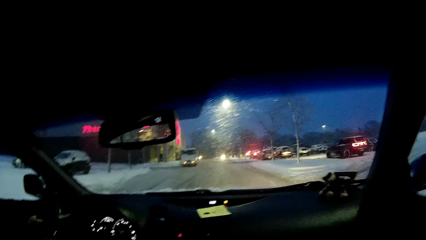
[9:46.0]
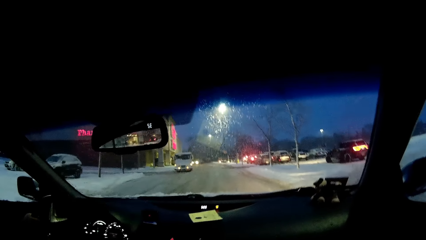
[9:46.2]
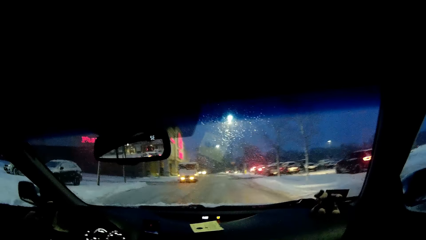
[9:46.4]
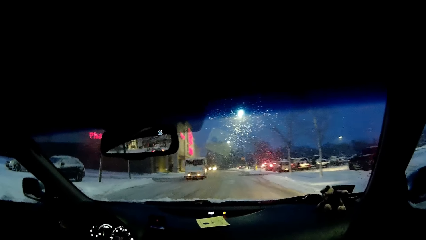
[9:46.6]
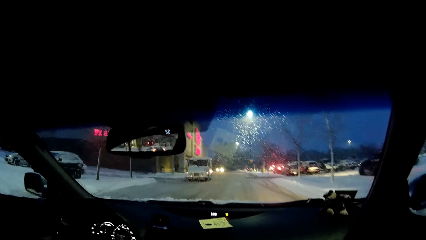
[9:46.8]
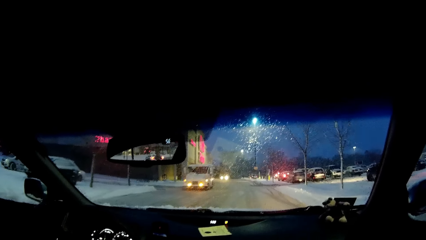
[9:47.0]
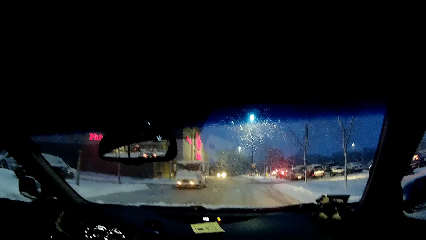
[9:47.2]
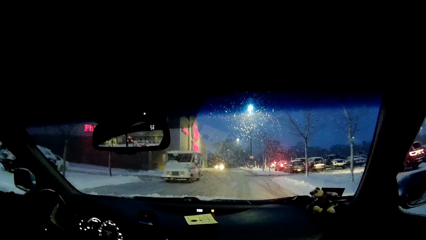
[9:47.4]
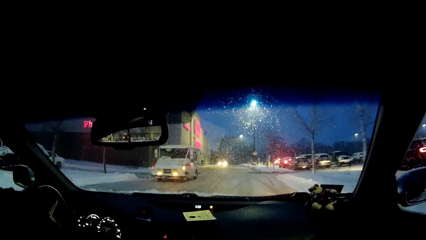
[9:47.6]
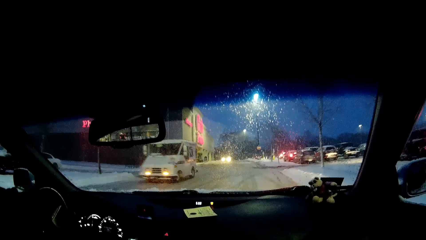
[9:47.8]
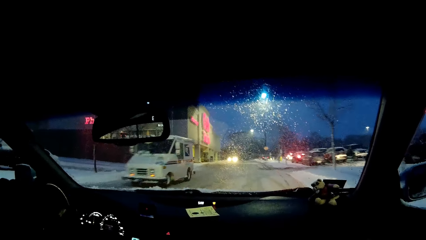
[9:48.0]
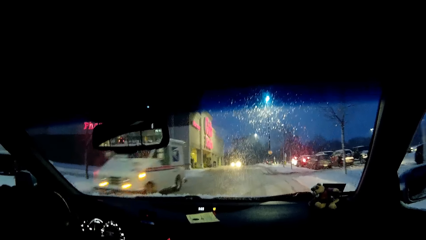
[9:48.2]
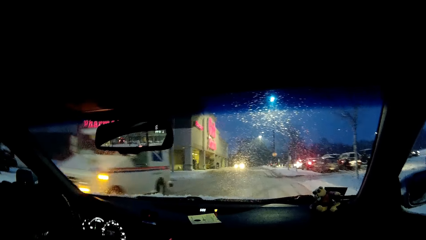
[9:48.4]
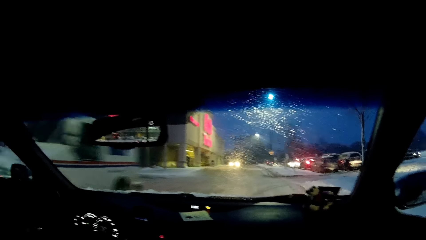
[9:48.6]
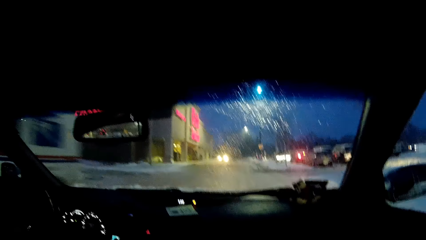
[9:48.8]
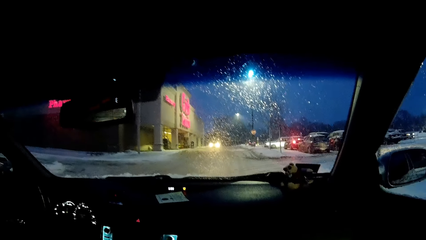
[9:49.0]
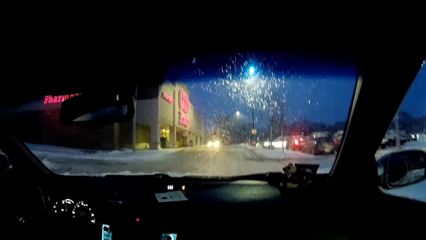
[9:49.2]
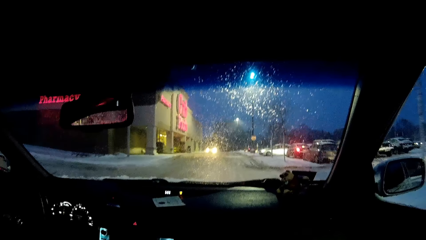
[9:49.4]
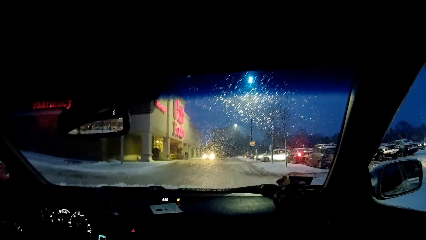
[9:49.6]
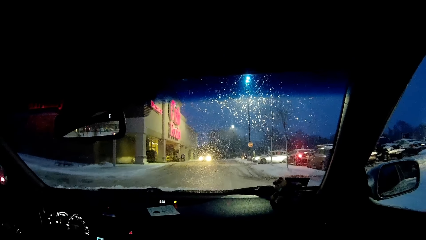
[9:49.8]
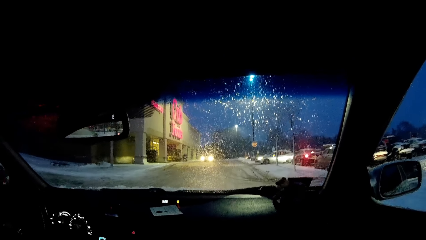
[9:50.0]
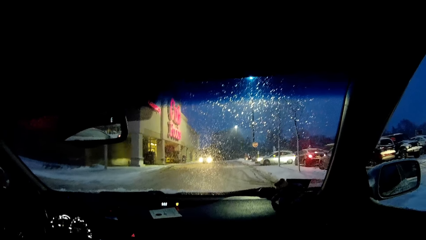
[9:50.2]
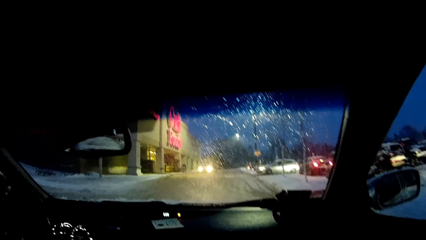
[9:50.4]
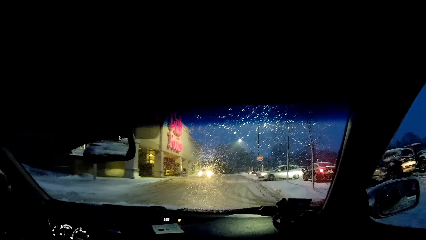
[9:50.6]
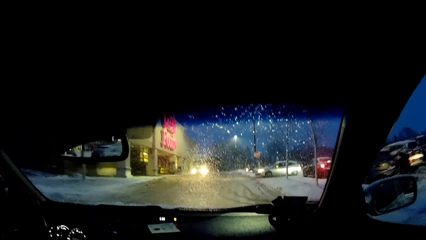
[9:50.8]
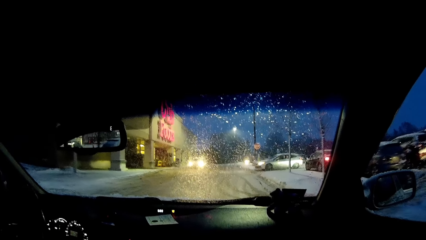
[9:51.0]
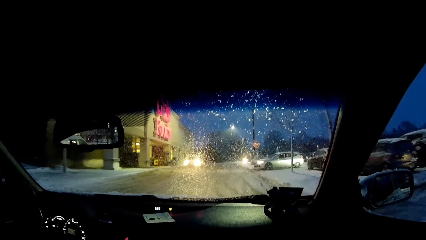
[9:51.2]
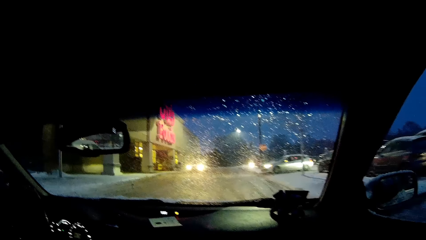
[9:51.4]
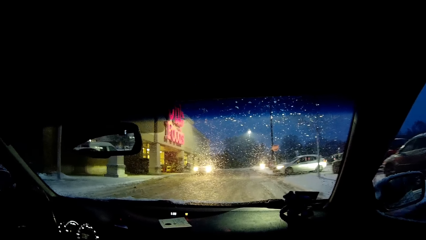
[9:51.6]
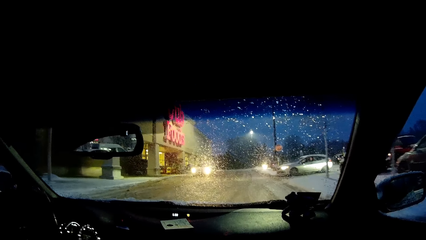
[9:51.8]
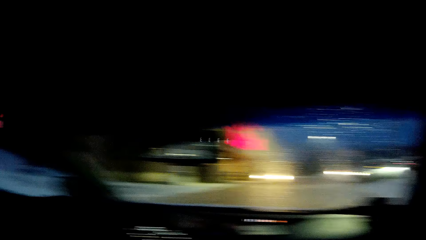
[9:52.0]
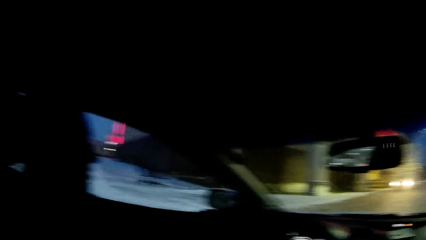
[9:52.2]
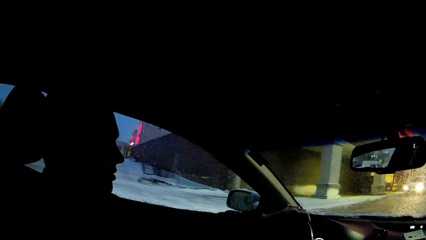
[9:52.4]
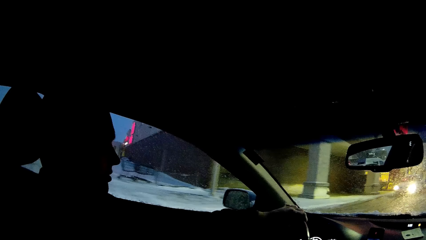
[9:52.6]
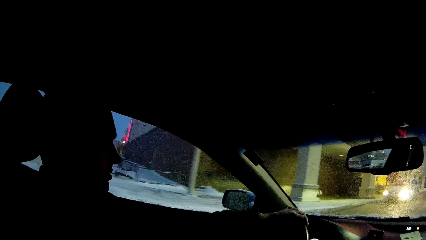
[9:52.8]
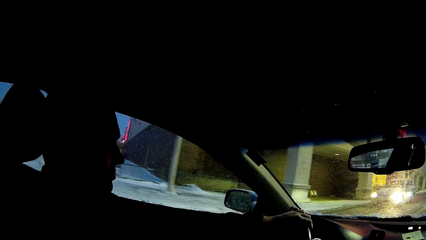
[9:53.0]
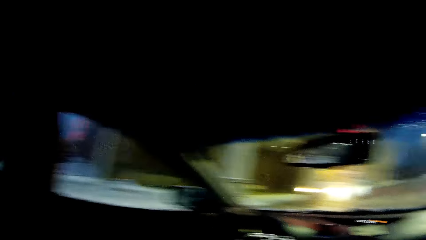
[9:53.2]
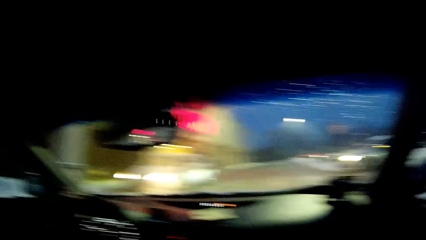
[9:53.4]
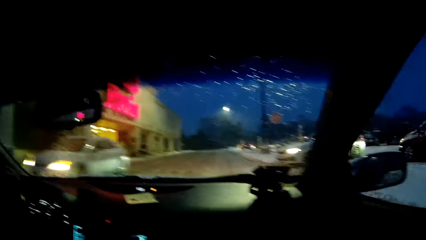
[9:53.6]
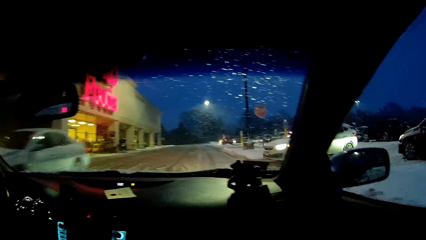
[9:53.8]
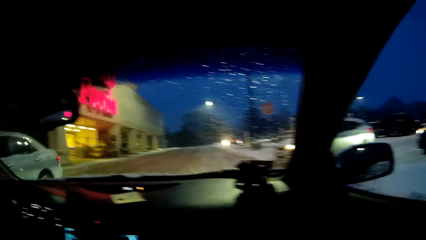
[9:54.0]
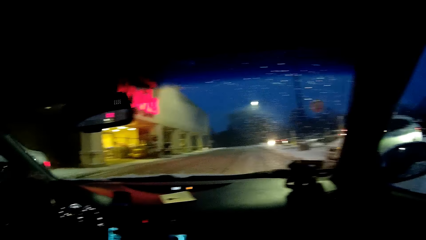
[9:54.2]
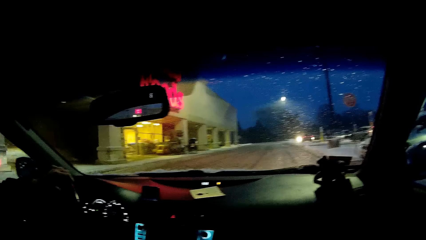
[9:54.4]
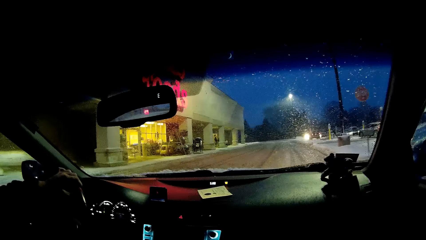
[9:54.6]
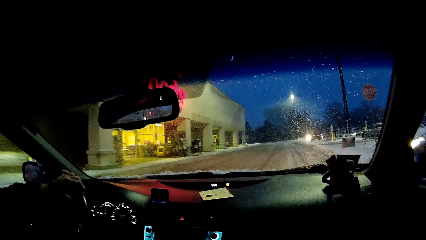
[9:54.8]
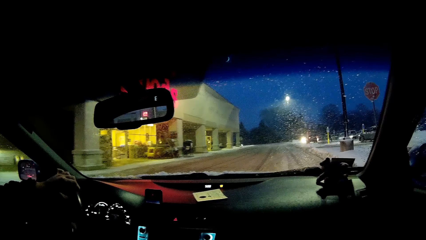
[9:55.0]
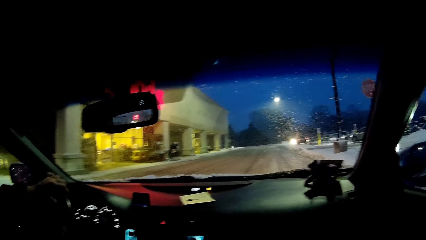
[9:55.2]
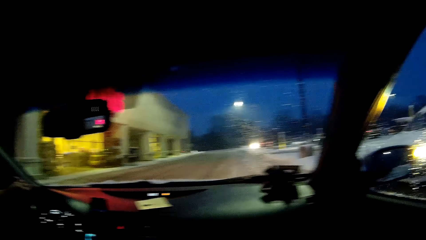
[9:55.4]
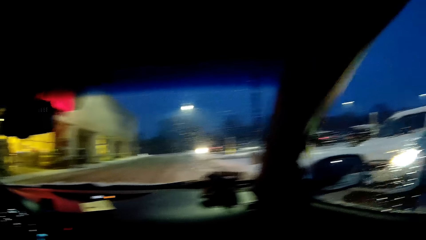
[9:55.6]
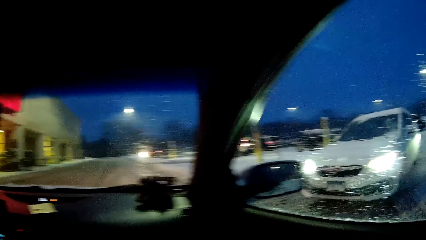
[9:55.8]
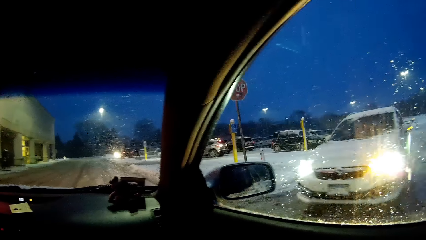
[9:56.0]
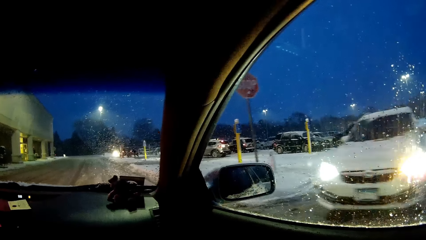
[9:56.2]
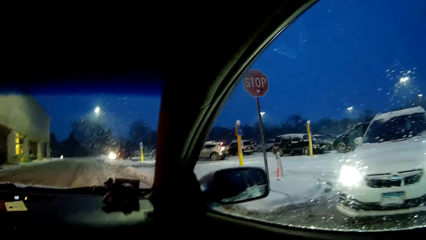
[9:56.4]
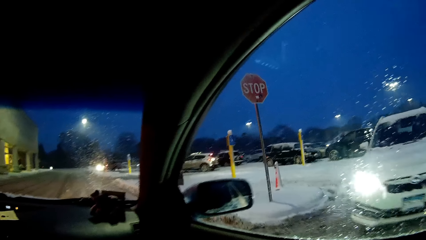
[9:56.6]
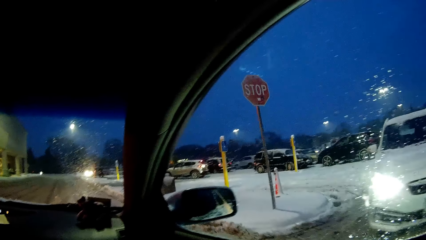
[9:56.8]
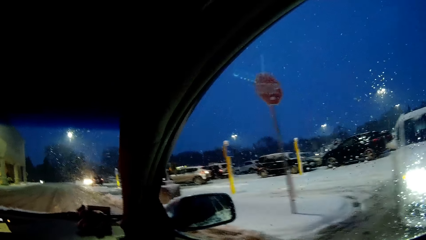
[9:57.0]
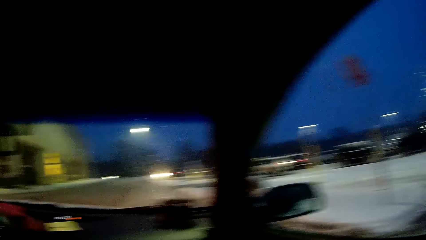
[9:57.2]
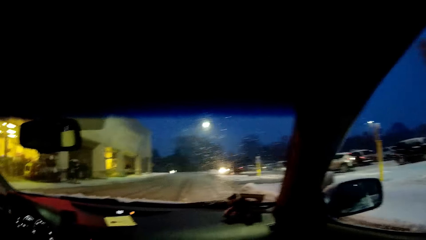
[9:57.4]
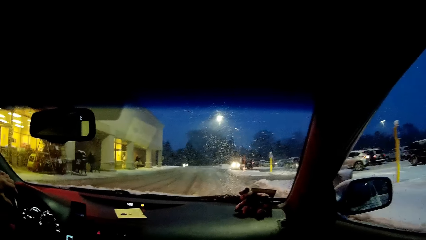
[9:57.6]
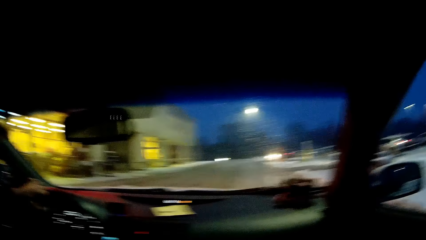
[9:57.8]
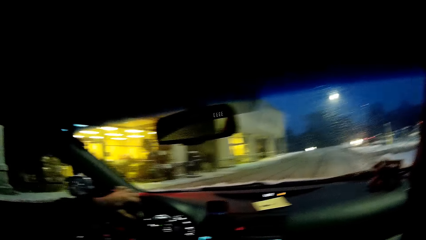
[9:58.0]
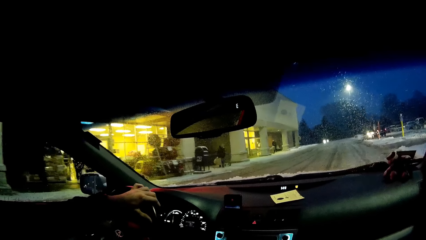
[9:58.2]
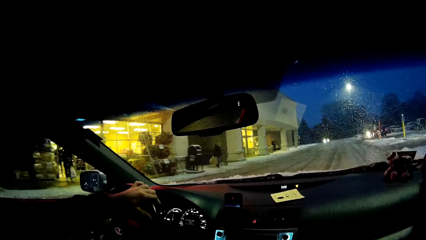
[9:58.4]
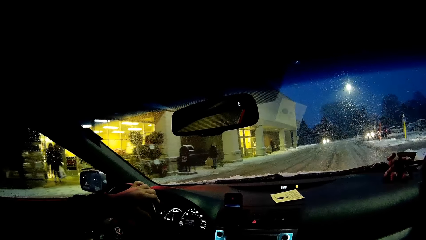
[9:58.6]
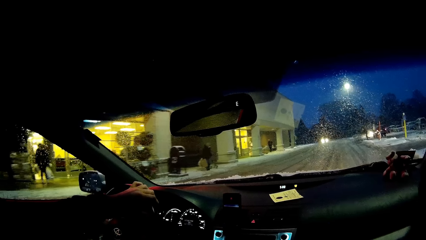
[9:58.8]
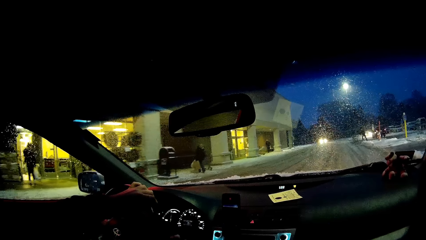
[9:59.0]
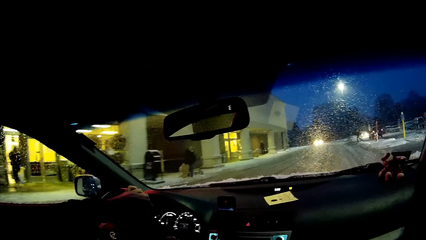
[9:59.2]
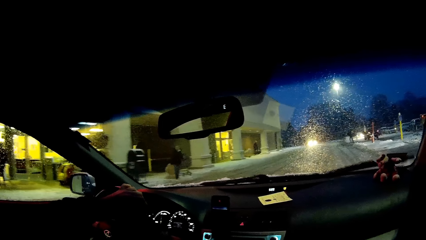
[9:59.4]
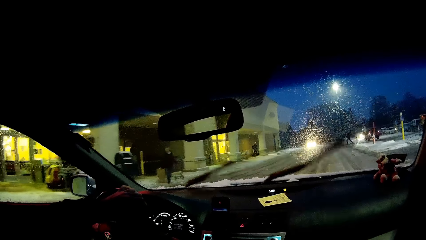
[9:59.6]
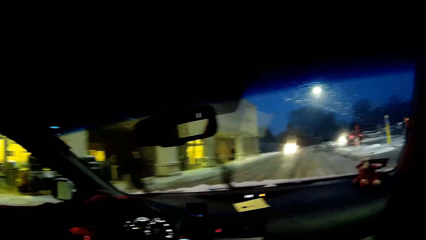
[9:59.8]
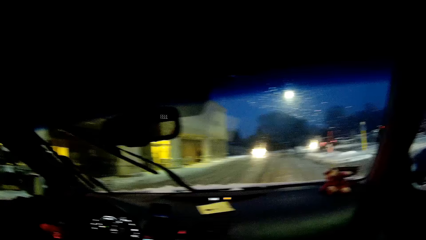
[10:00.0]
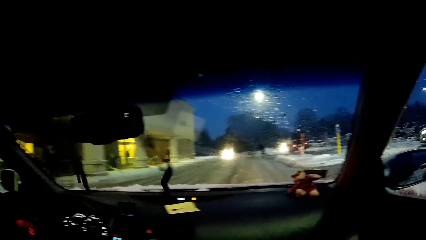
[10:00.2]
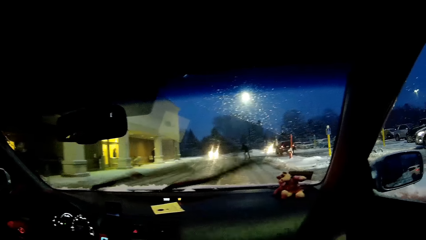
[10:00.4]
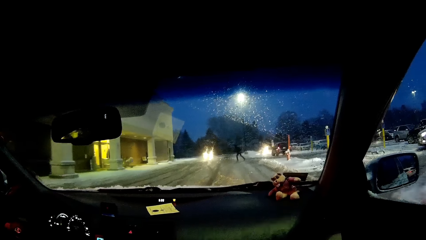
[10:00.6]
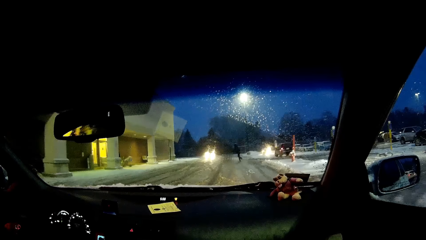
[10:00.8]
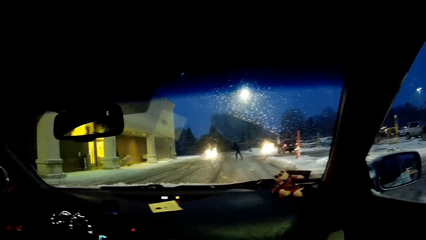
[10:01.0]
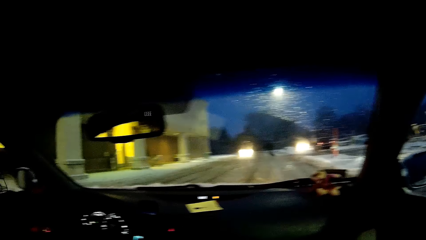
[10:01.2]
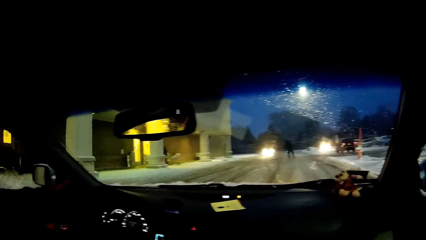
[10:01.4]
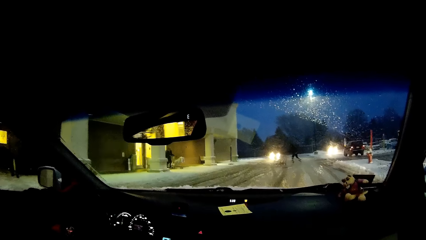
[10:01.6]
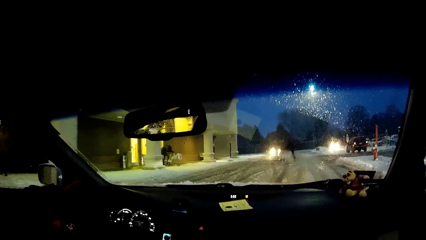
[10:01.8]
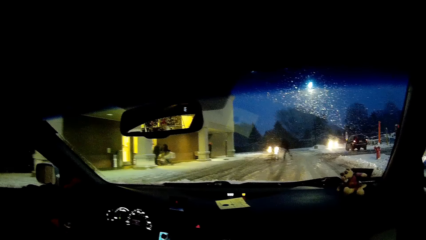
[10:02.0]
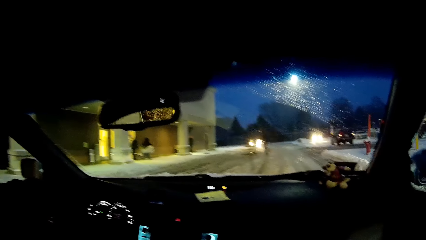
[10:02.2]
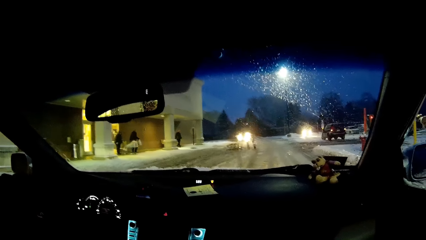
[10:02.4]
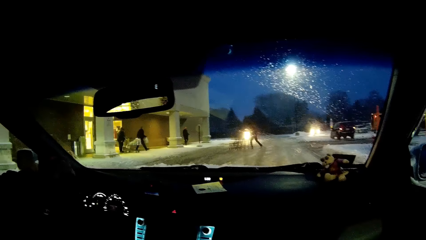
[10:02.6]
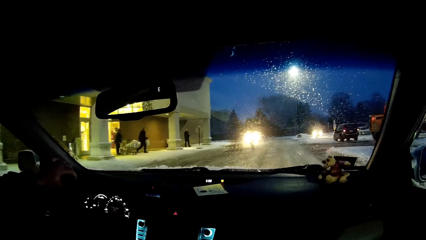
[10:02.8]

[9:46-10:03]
The camera wearer looks at the windscreen. They look at a person. The person looks at the windscreen. The camera wearer looks at the windscreen. They look at the window. The person turns the steering wheel. The camera wearer looks at the windscreen. Another person carries a polythene bag. Another person carries a polythene bag. Another person pushes a trolley on the snow.
